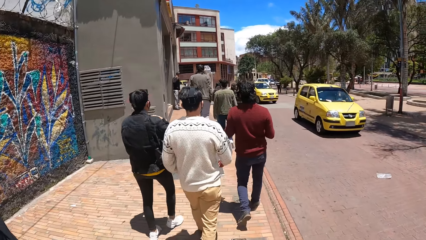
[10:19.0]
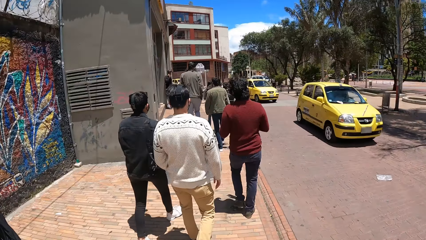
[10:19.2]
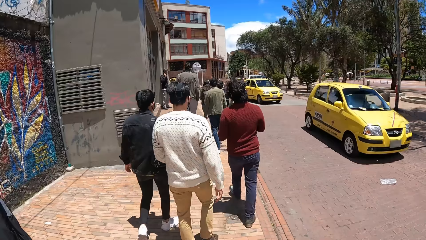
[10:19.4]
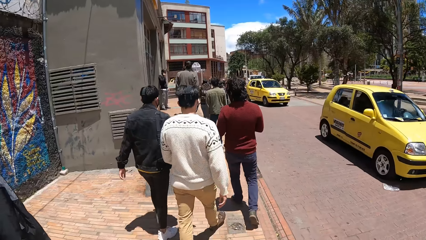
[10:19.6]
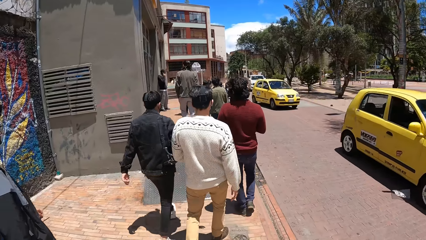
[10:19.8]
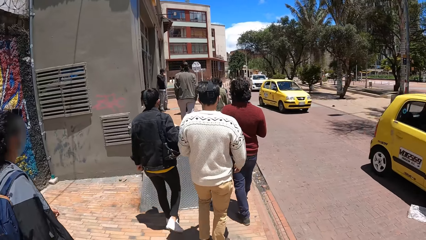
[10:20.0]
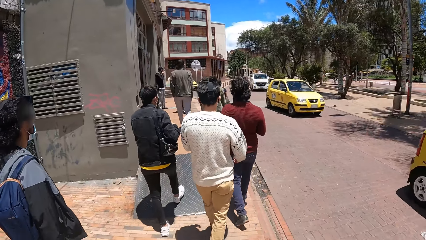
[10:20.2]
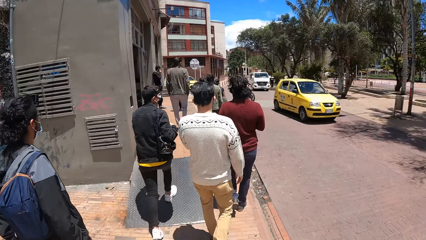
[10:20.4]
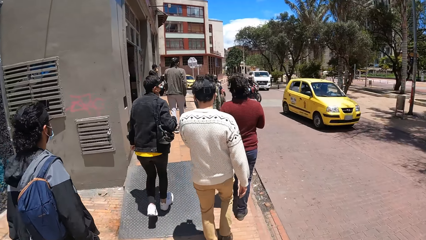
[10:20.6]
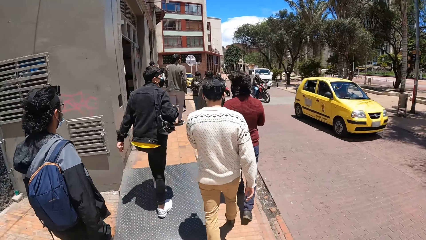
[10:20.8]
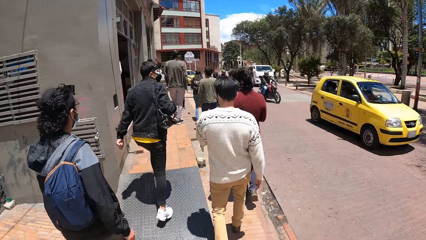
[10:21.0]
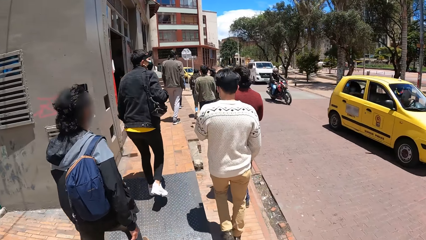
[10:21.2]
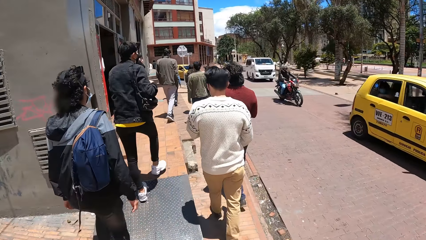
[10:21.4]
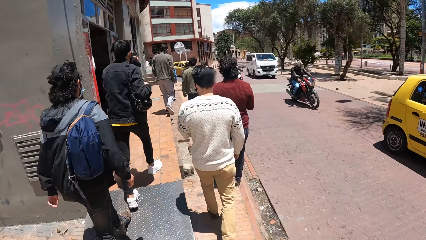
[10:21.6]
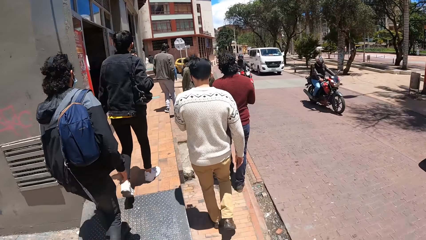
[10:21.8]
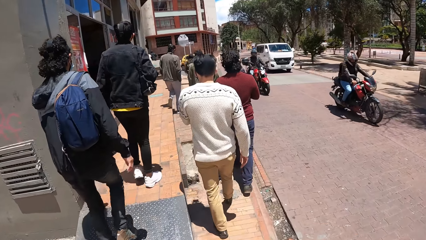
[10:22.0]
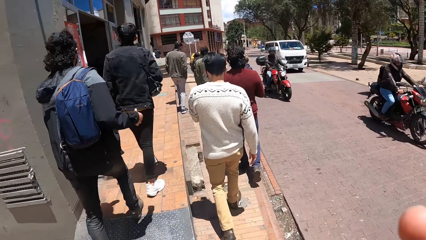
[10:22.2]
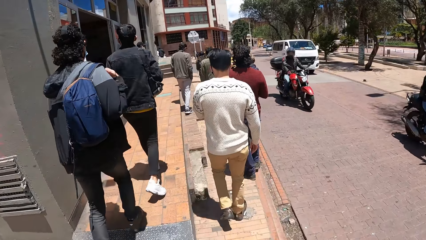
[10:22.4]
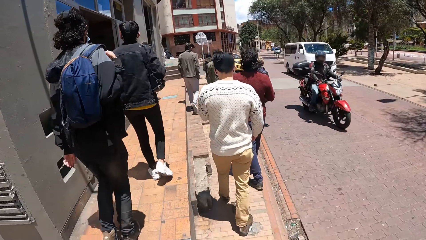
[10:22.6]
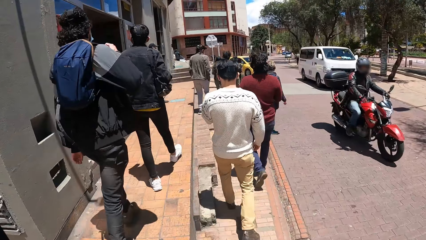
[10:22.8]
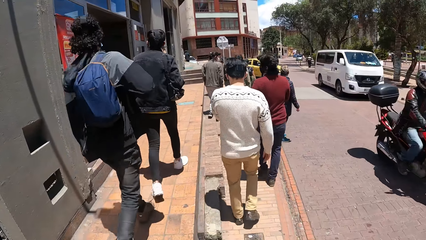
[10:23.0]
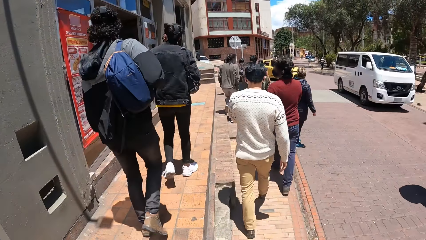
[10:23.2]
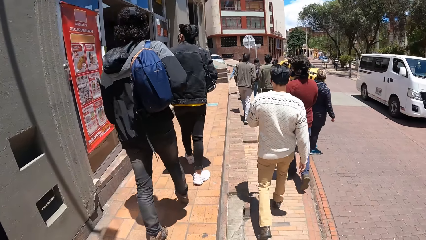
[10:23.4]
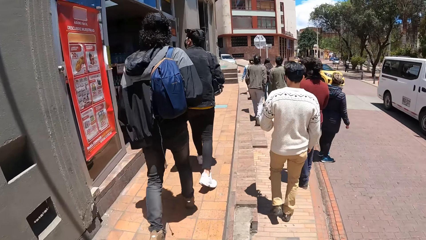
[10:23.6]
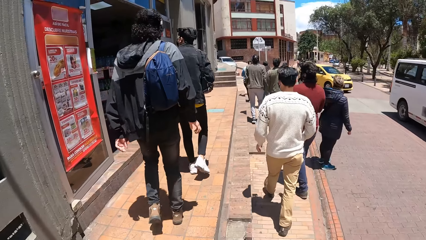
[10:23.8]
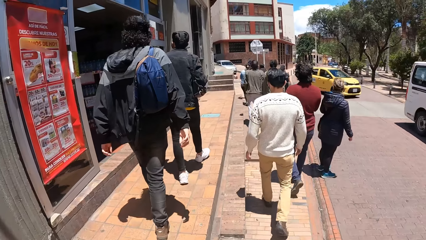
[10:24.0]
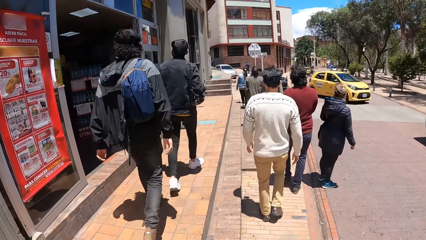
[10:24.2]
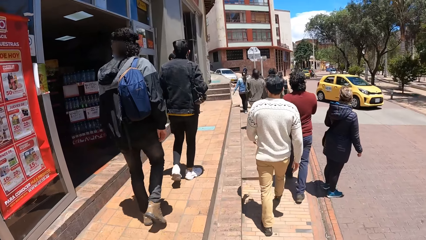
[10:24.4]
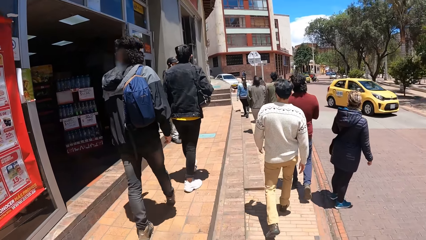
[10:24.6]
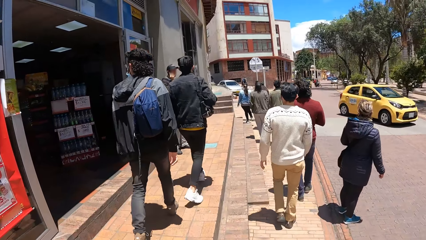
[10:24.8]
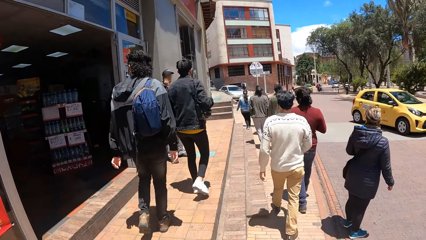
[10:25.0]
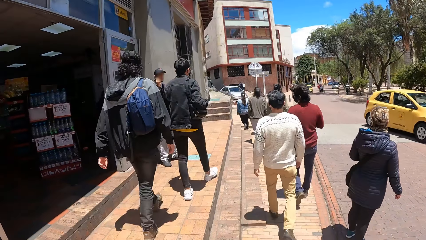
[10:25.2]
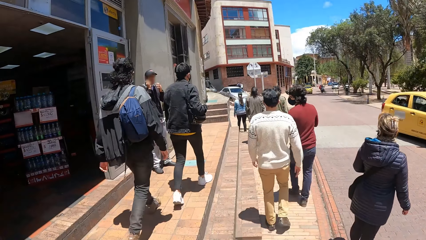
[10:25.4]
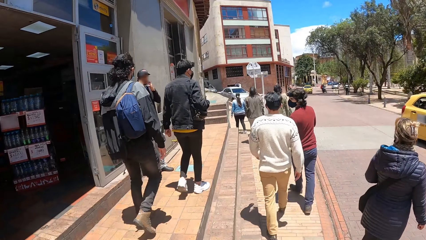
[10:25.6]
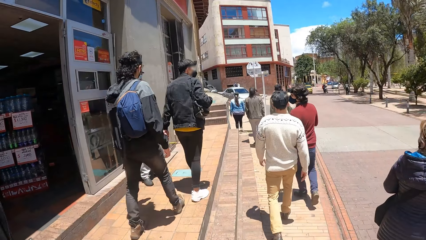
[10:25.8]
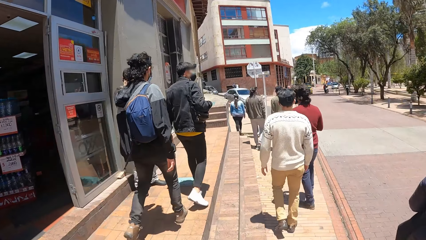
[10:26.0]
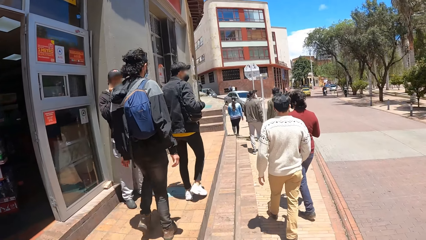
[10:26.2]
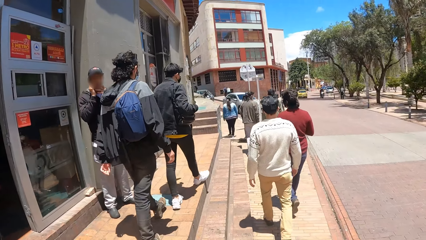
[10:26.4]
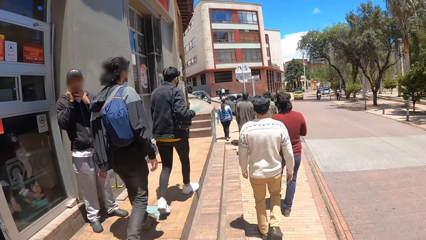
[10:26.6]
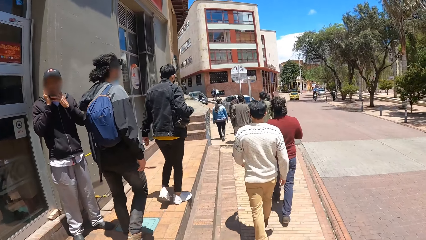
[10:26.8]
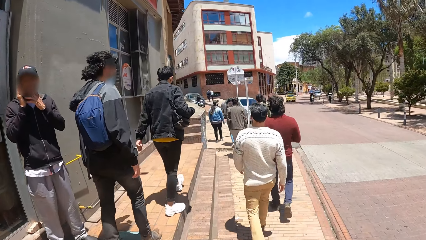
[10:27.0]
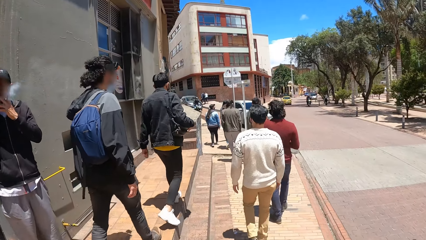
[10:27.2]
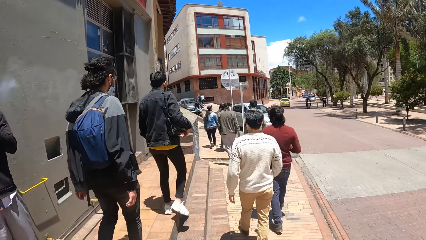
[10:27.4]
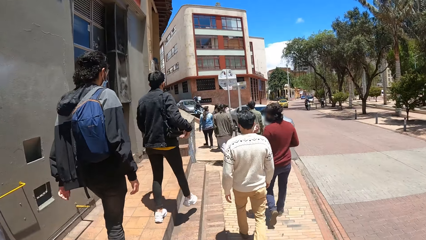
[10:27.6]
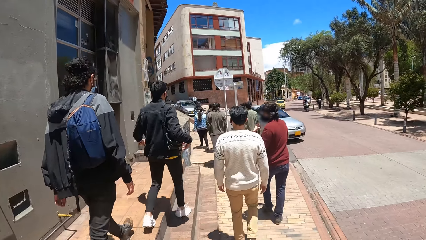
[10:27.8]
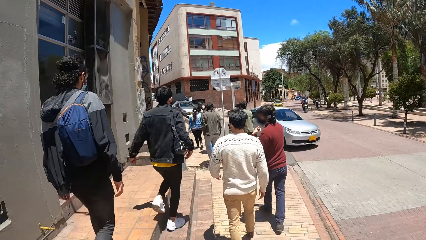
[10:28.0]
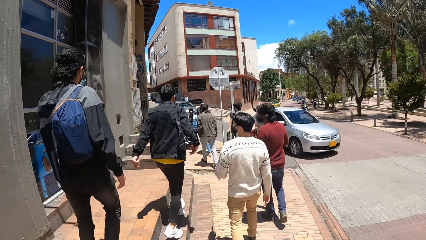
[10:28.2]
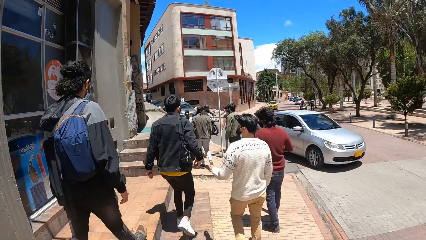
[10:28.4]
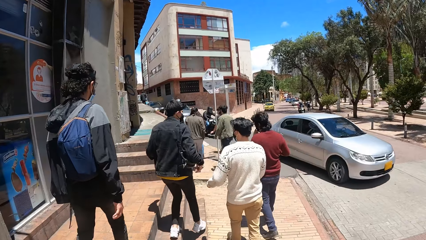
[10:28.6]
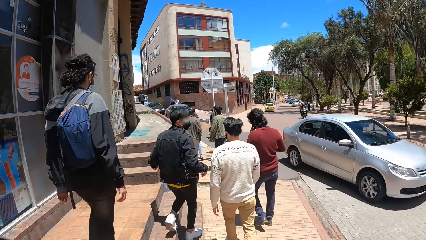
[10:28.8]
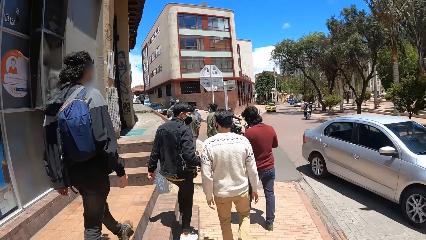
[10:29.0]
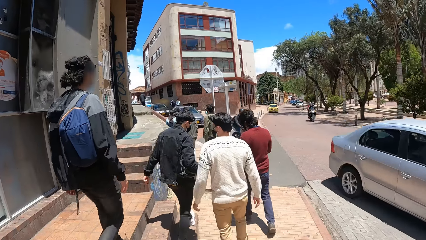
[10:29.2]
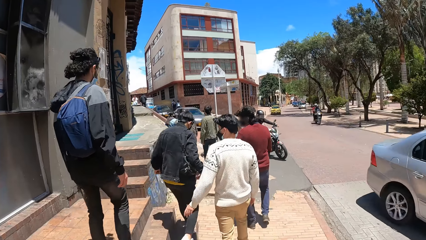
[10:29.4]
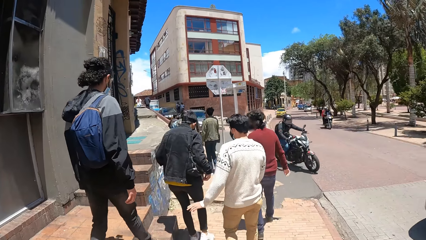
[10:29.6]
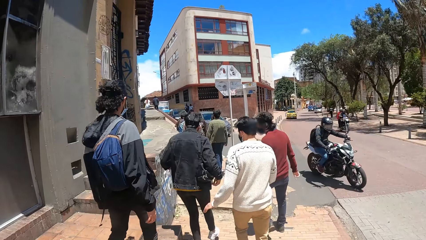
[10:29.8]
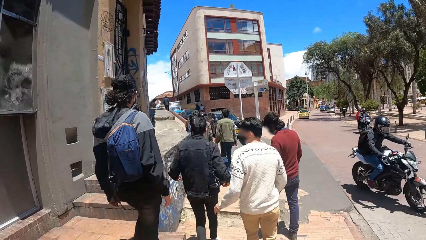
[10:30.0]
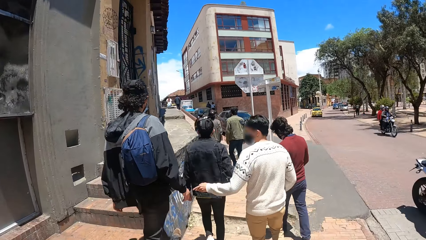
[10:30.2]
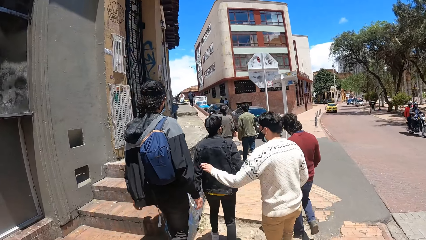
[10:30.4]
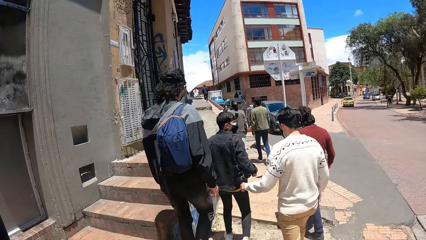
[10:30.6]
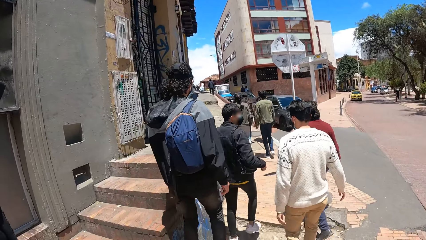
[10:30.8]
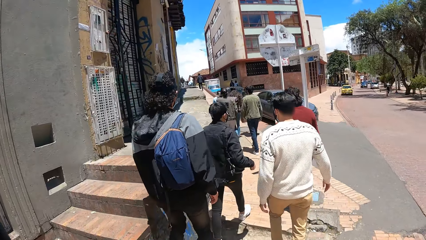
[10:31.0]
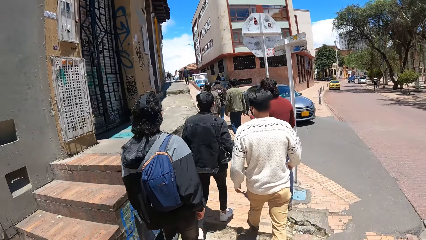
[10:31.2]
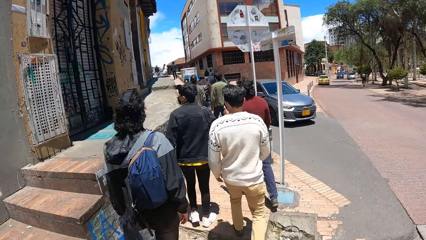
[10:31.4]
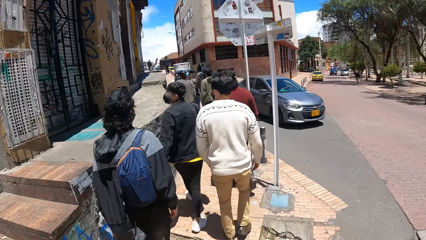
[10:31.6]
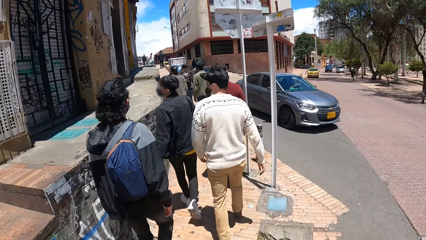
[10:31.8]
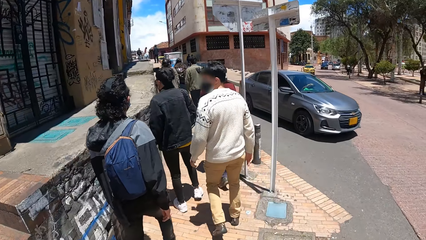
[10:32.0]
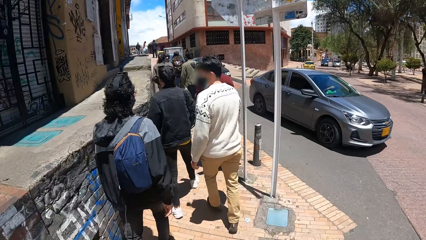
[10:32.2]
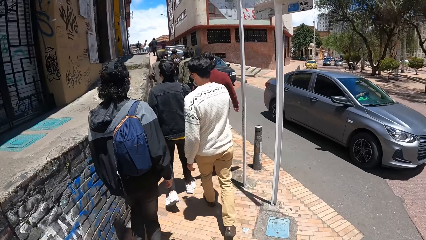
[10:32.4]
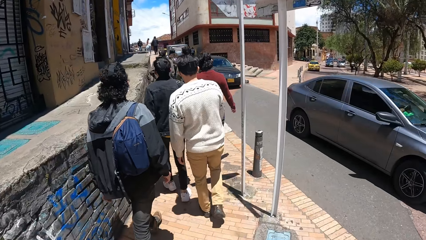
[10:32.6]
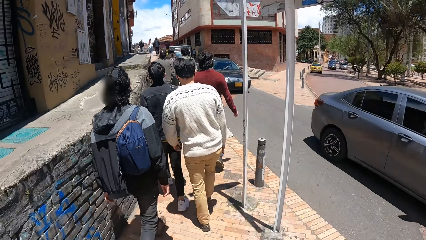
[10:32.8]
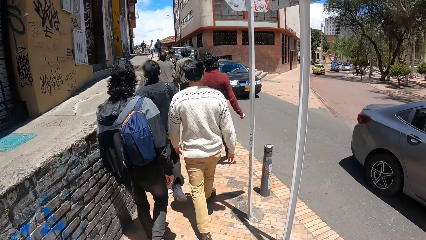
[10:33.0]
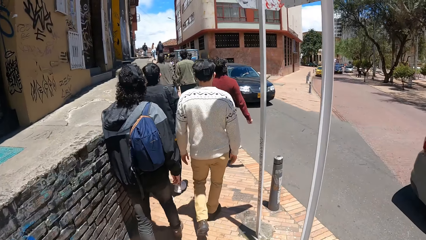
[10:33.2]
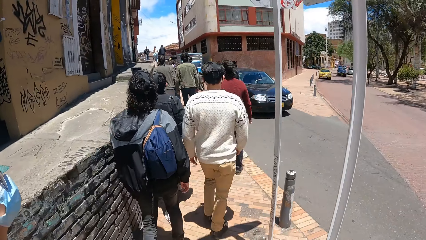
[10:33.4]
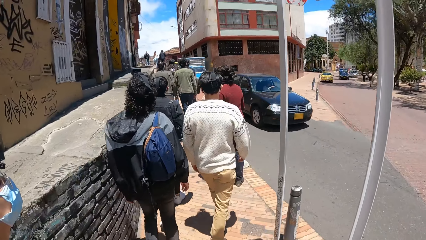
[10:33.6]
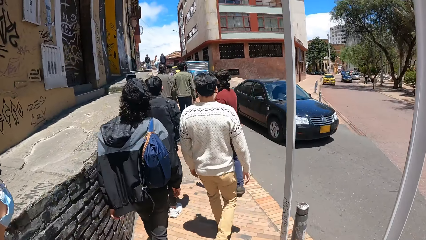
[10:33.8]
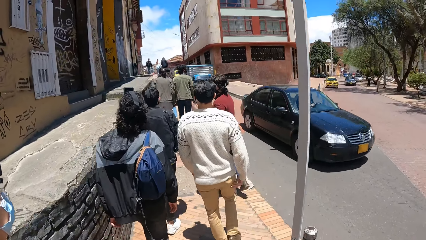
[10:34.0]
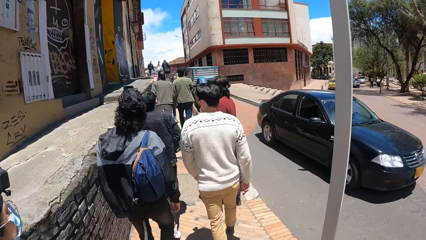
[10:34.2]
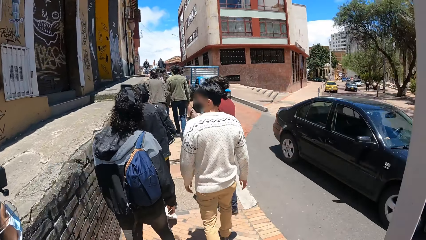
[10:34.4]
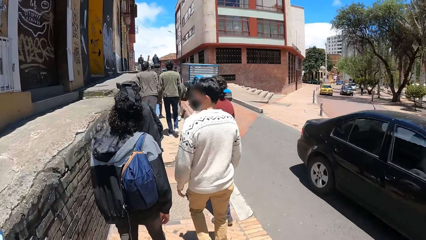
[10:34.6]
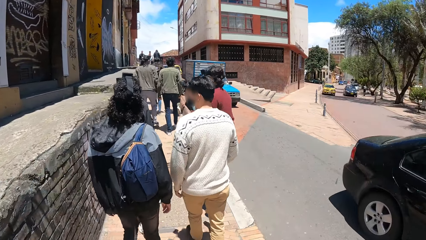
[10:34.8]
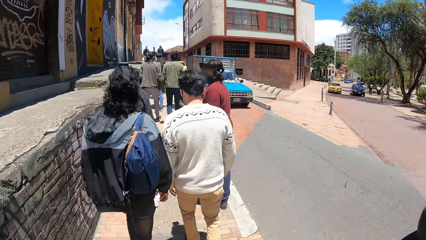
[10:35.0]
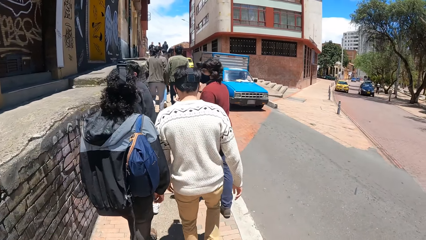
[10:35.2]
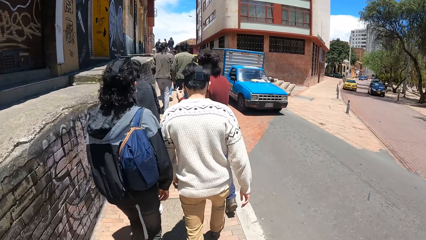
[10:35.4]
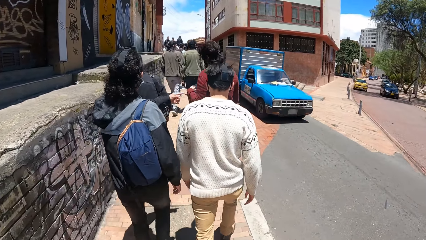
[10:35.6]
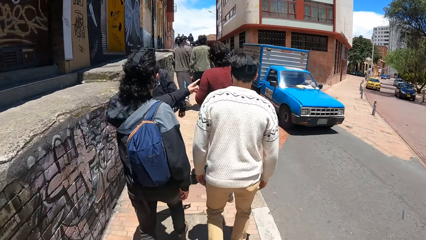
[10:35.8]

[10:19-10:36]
The camera wearer walks on the sidewalk.
